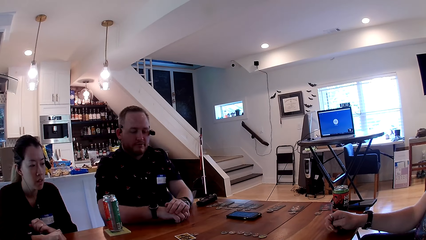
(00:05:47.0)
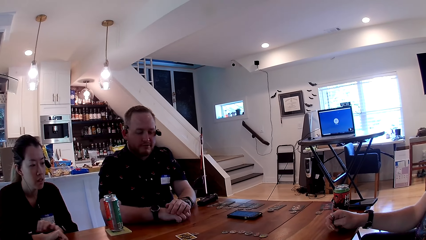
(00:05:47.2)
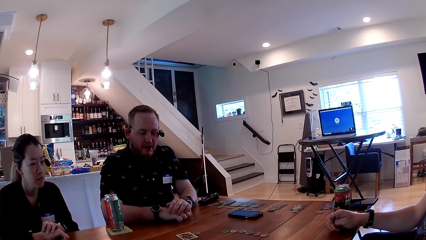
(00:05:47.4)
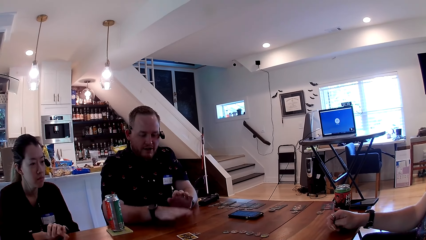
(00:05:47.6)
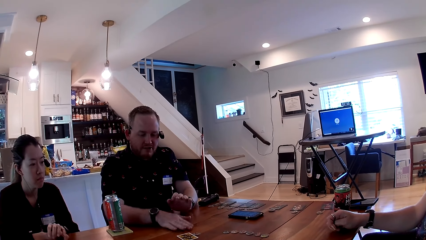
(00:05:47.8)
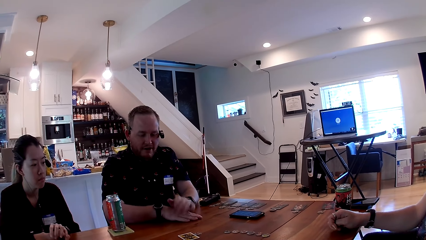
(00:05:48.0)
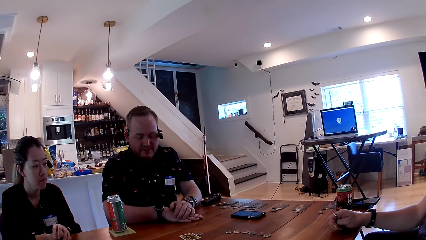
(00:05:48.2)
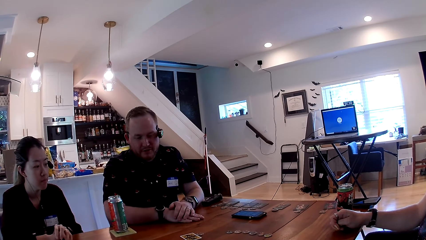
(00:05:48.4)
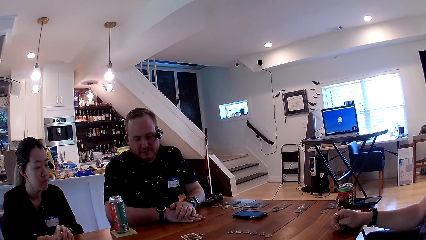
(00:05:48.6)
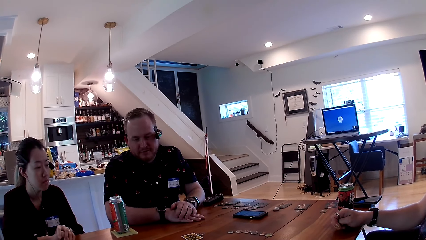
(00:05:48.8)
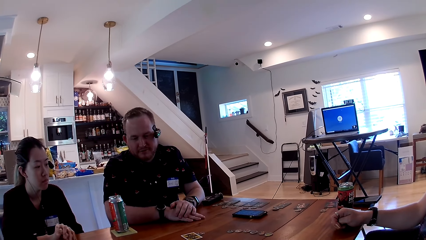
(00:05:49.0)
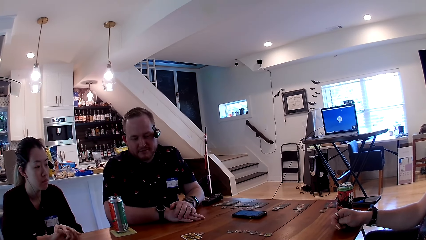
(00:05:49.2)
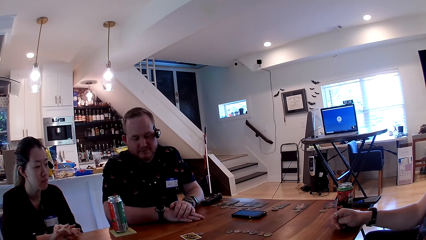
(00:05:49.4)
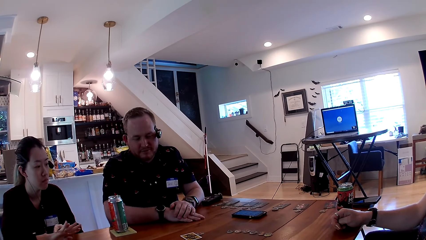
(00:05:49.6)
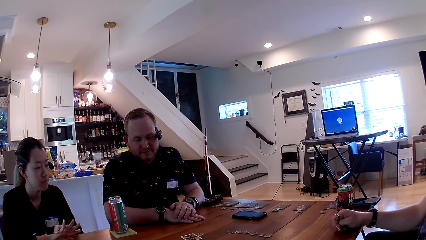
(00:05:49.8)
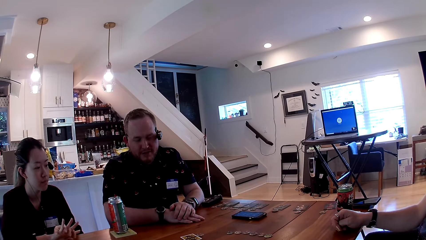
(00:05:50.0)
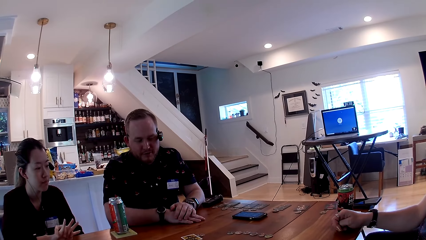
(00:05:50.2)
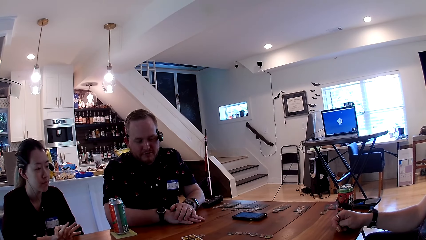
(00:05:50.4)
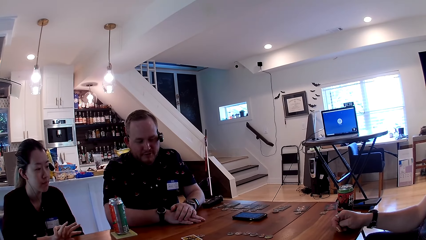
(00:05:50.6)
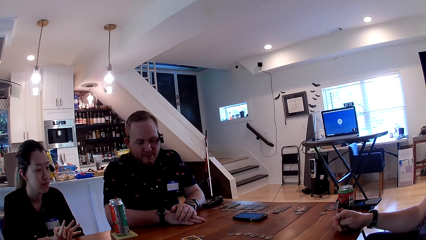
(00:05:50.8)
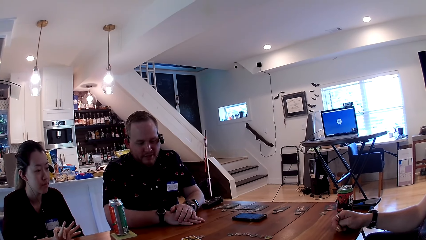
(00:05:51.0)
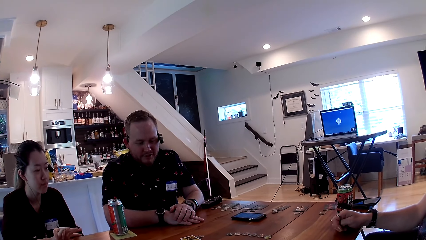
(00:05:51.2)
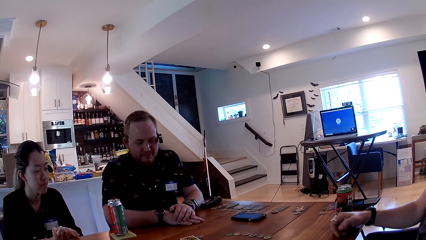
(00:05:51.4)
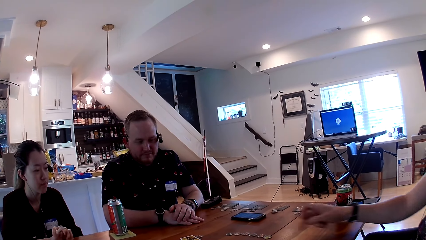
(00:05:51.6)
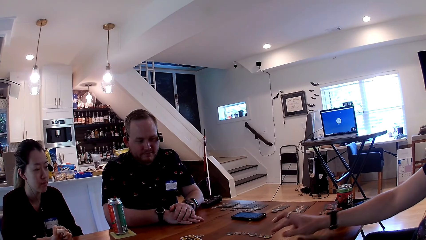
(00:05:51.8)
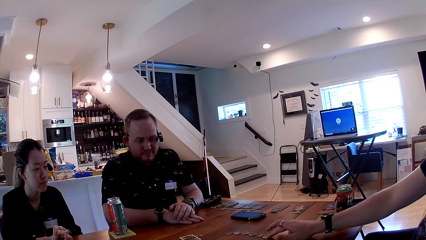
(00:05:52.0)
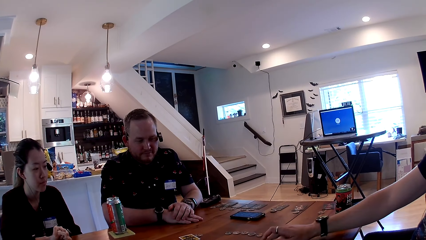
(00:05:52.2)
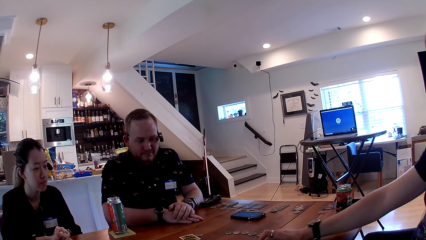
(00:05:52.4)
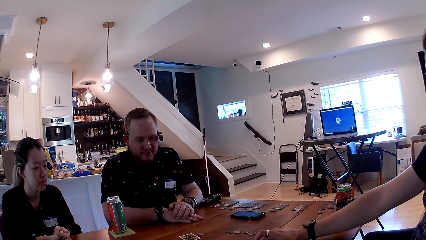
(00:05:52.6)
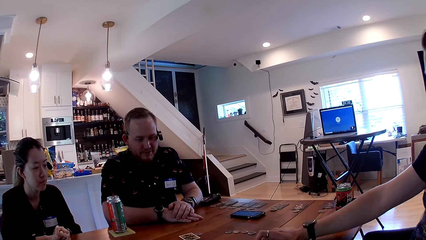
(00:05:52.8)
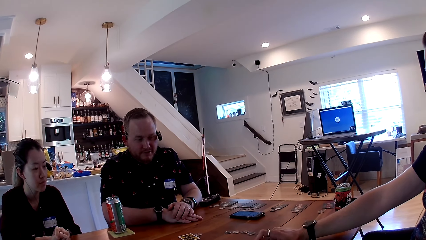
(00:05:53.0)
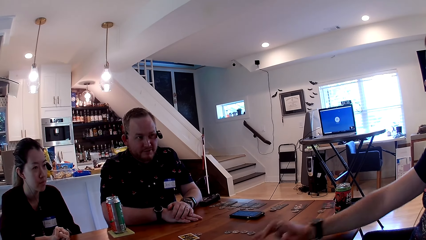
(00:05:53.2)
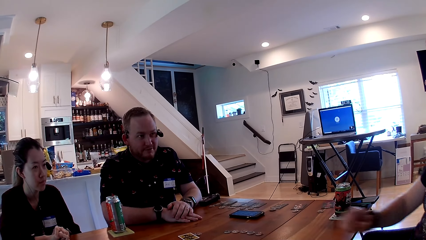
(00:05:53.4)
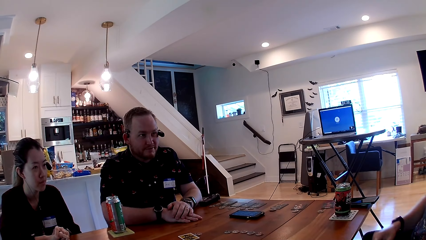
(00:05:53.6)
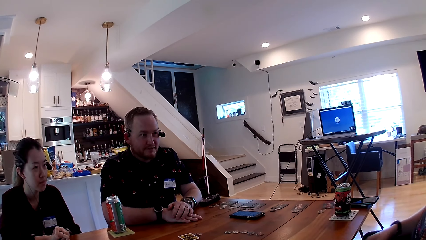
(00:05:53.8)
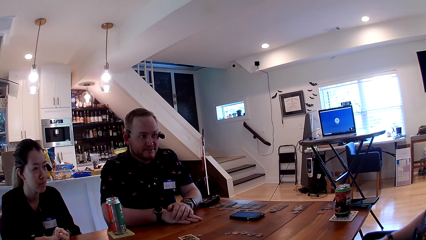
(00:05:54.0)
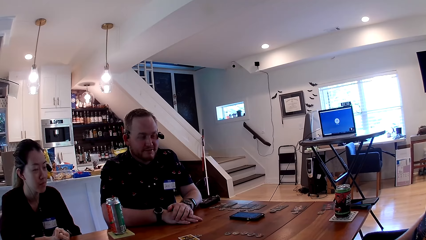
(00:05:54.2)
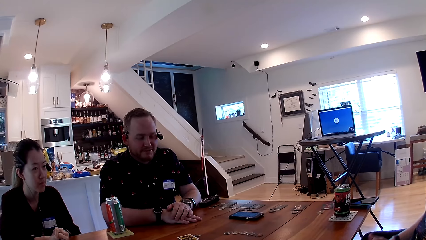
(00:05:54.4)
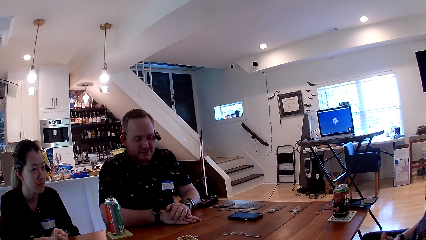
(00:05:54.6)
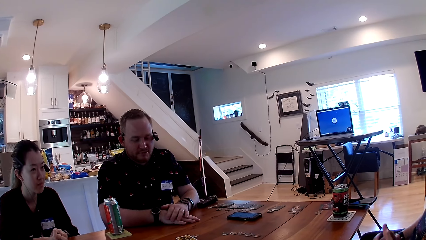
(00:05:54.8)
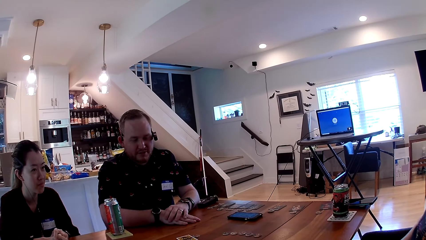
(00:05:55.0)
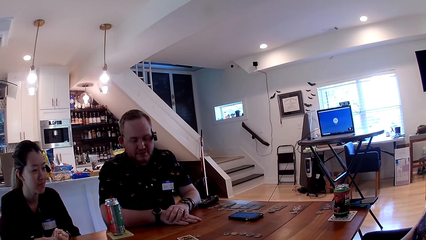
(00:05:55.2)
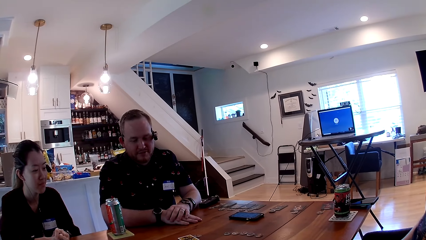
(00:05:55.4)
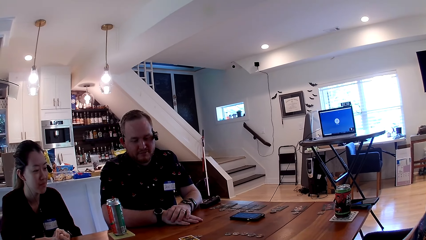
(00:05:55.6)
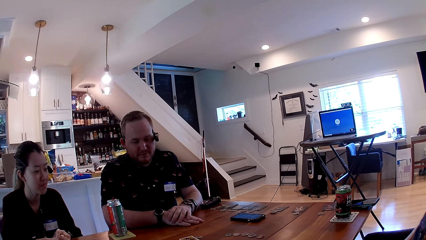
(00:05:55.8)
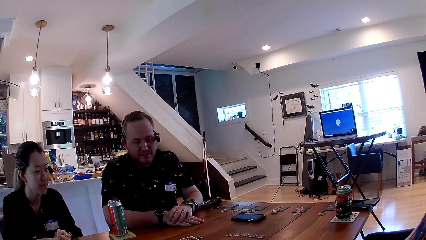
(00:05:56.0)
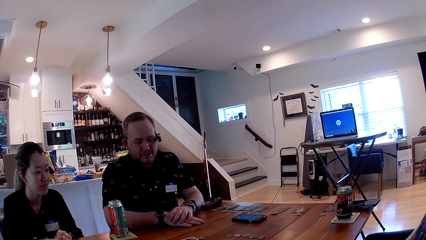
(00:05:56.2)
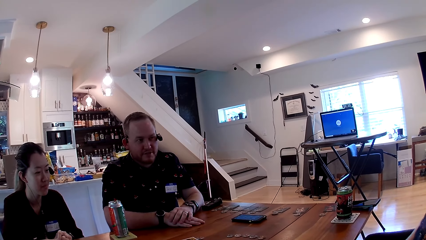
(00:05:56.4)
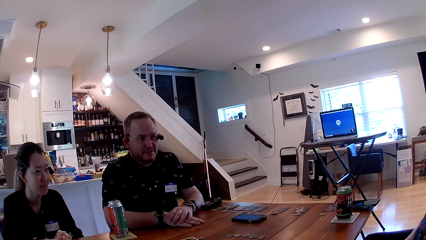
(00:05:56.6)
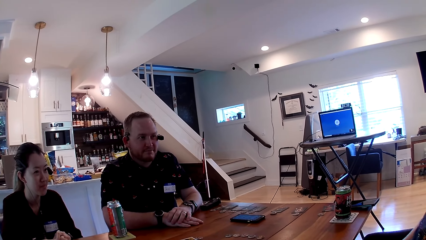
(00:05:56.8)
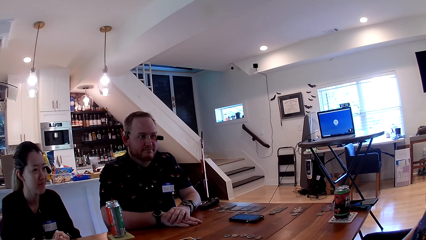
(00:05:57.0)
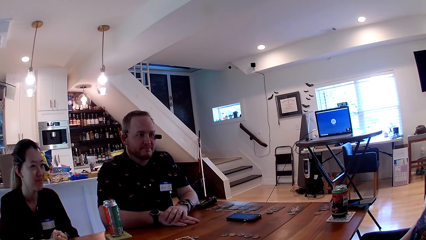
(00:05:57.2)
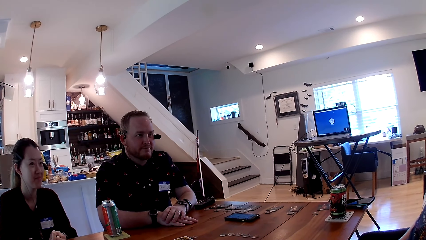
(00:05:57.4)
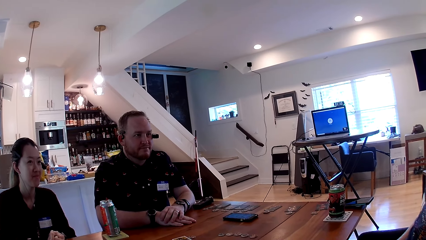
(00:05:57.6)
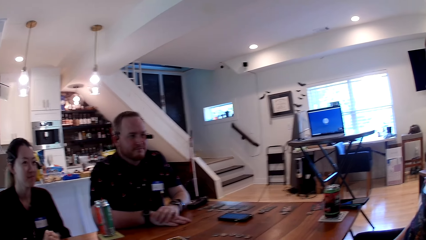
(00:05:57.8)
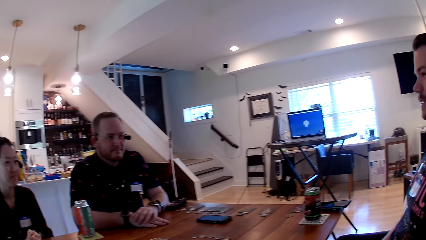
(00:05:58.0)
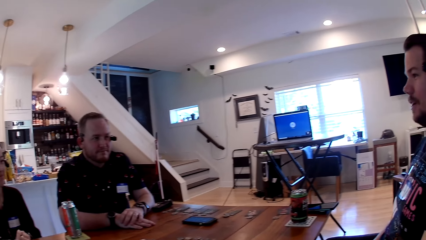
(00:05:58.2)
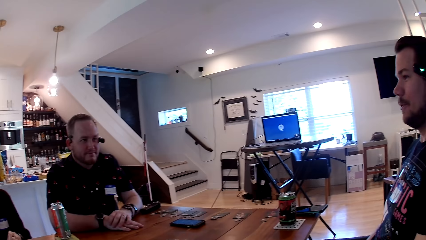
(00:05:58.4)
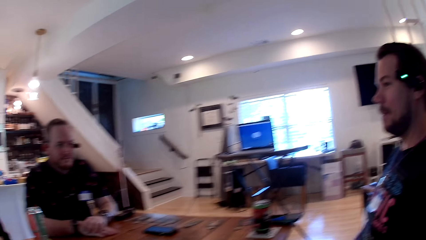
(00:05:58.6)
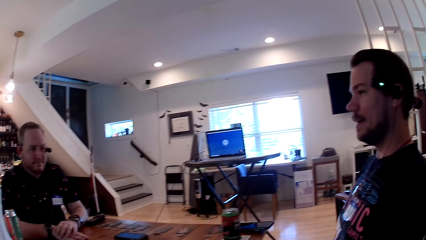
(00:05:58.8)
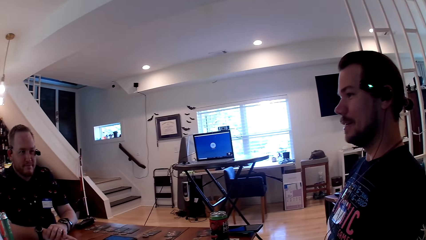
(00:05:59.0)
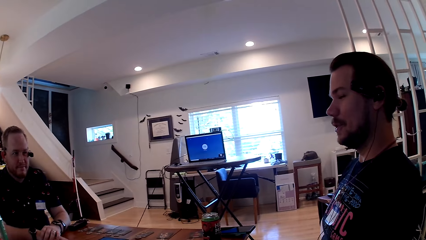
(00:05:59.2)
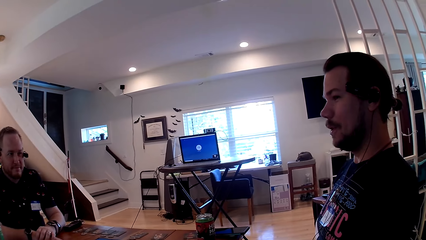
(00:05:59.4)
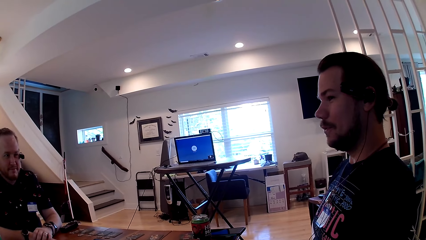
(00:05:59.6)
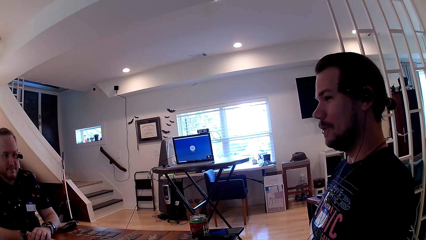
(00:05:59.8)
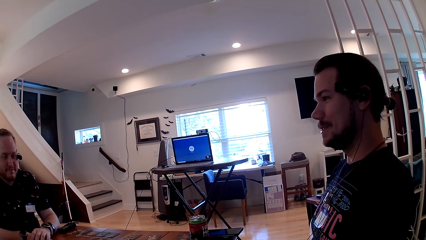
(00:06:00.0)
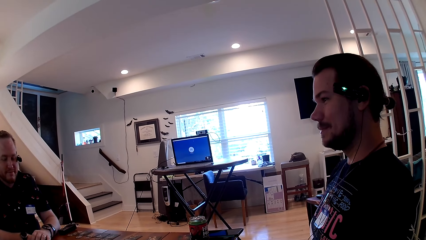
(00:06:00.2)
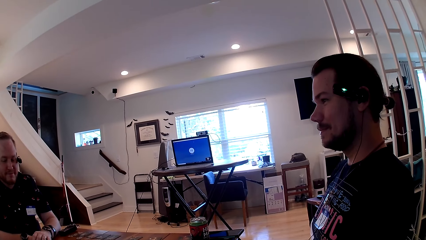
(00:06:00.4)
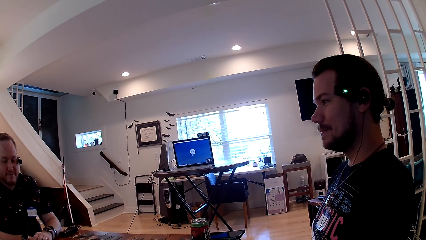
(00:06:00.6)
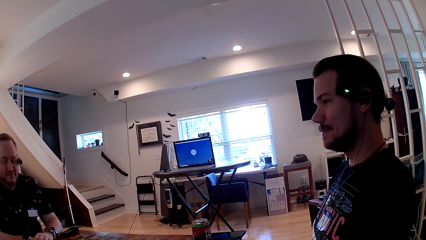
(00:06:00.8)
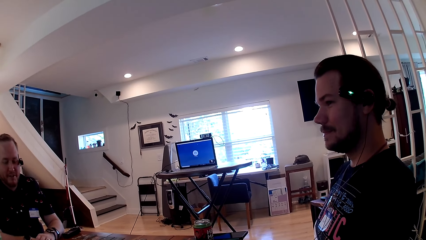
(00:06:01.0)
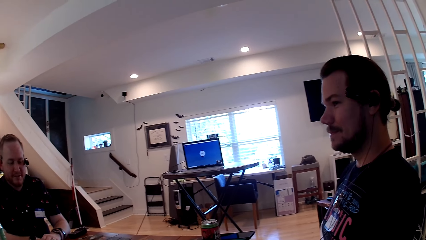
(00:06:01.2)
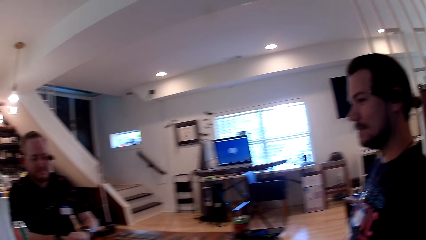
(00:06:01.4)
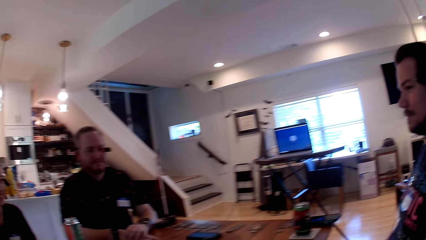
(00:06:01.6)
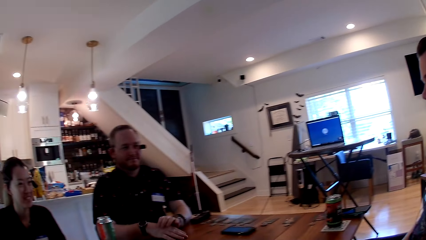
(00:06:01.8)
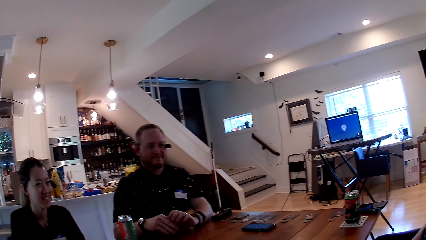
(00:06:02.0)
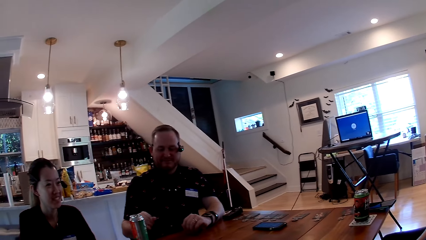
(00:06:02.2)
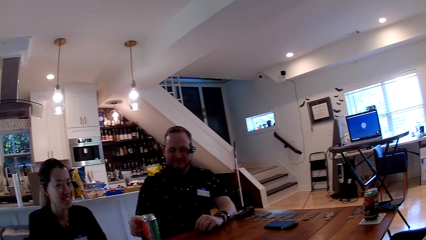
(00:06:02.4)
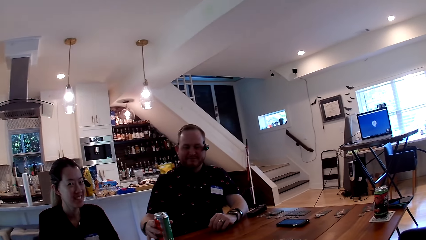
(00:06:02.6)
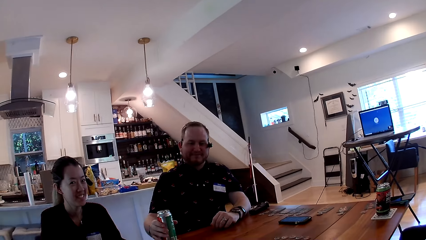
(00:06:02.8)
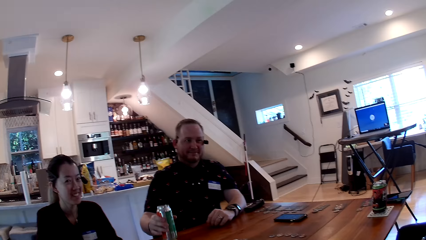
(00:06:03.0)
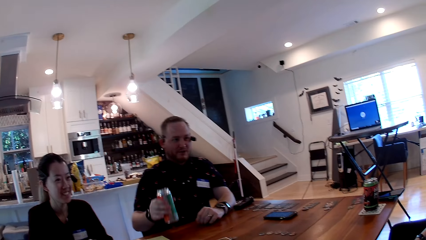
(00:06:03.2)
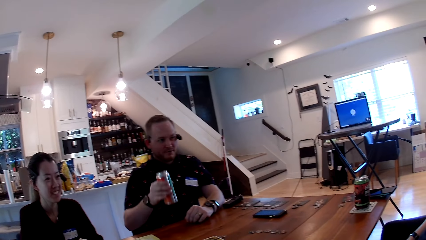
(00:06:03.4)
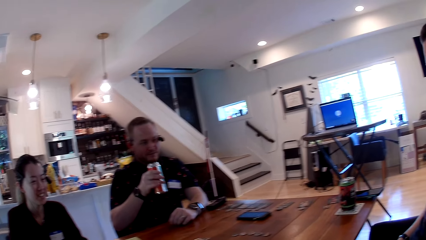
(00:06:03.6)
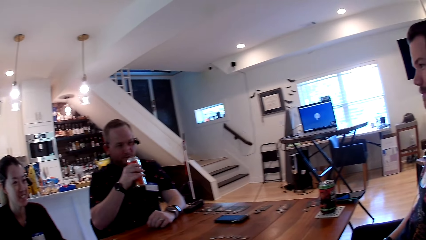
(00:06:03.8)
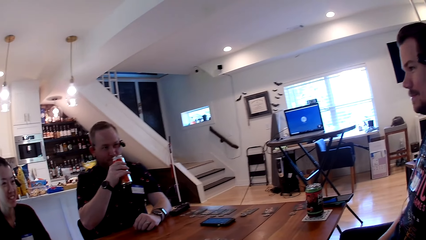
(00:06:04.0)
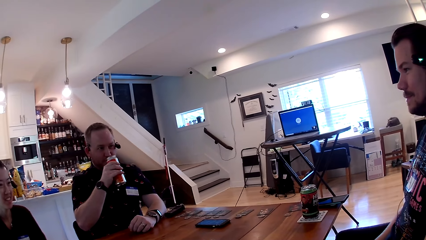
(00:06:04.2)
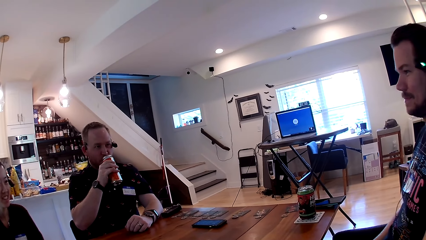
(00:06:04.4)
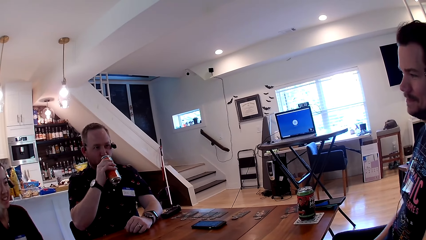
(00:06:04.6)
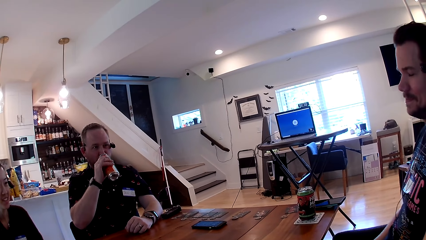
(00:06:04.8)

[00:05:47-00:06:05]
A man moves a token on the table with his right hand. Another man picks the can drink from the table with his right hand.
